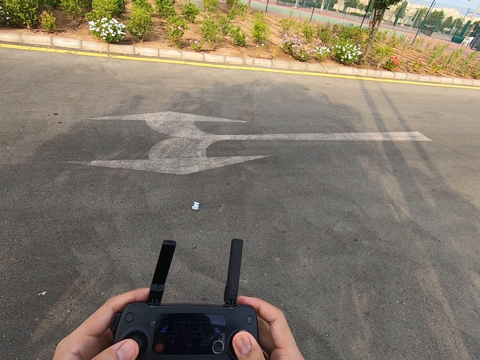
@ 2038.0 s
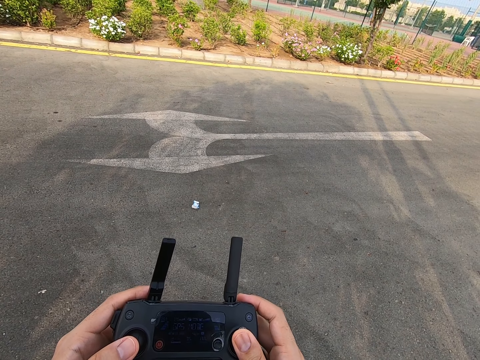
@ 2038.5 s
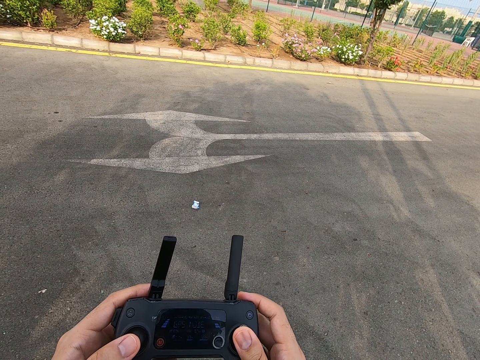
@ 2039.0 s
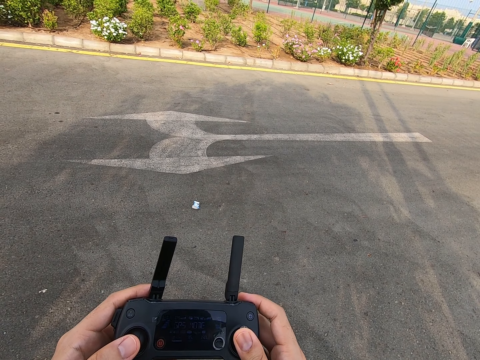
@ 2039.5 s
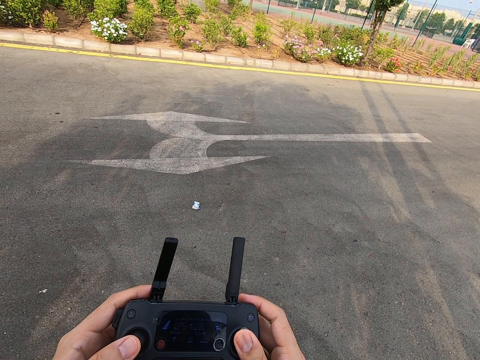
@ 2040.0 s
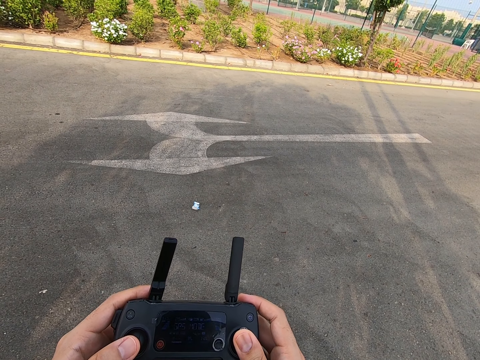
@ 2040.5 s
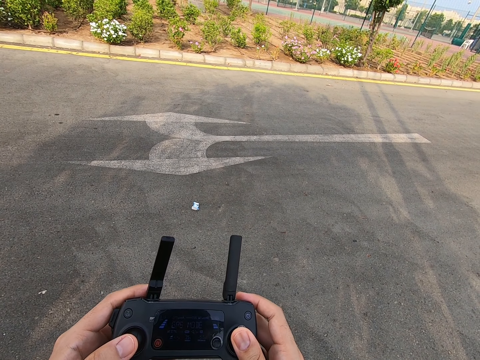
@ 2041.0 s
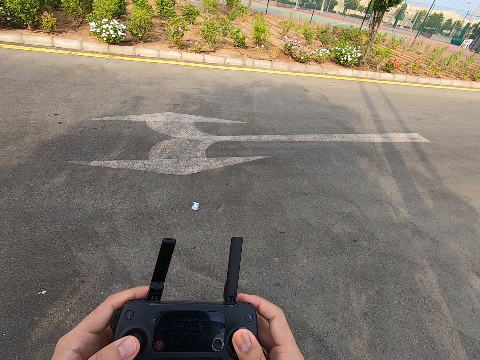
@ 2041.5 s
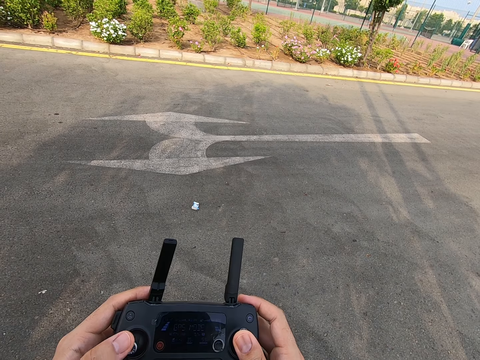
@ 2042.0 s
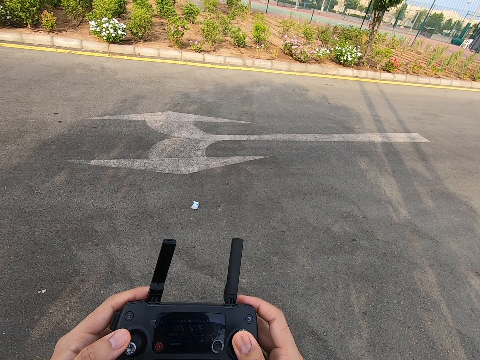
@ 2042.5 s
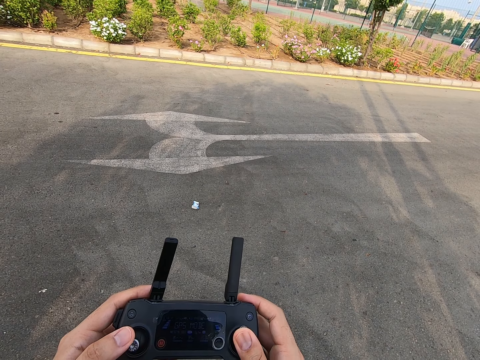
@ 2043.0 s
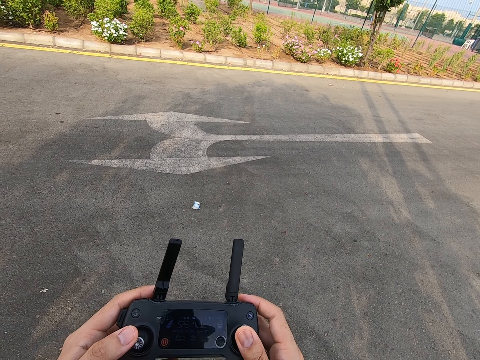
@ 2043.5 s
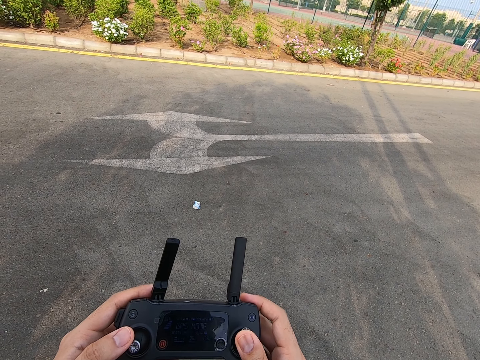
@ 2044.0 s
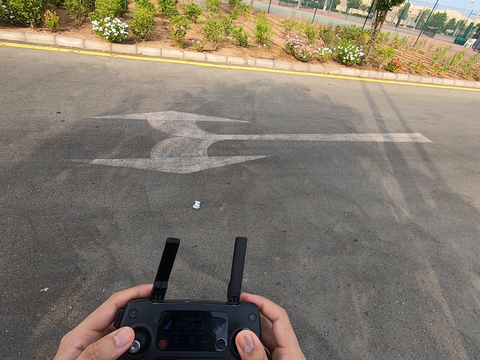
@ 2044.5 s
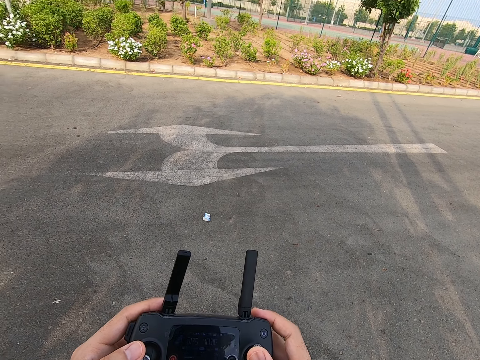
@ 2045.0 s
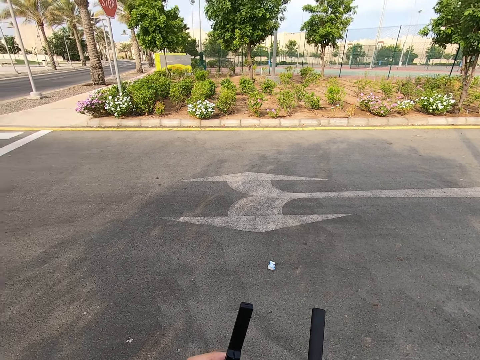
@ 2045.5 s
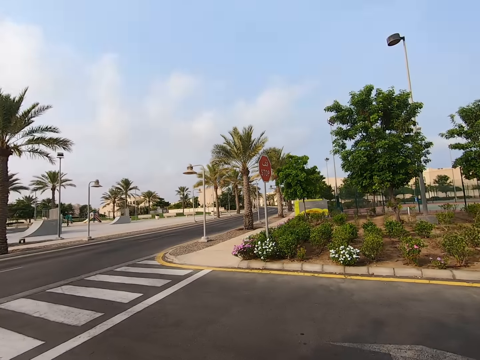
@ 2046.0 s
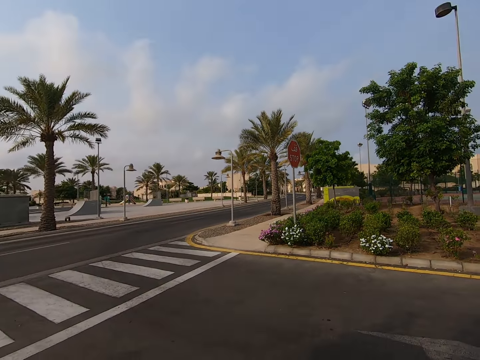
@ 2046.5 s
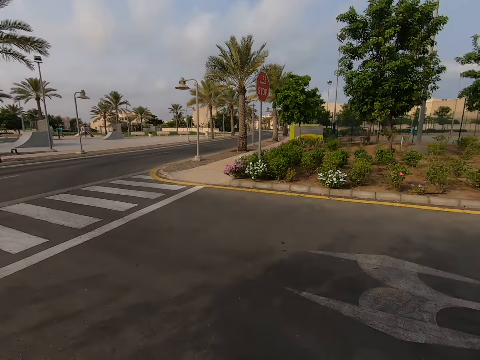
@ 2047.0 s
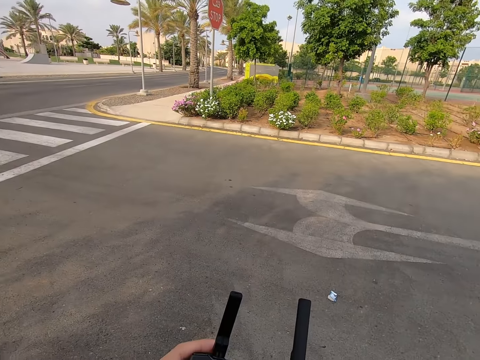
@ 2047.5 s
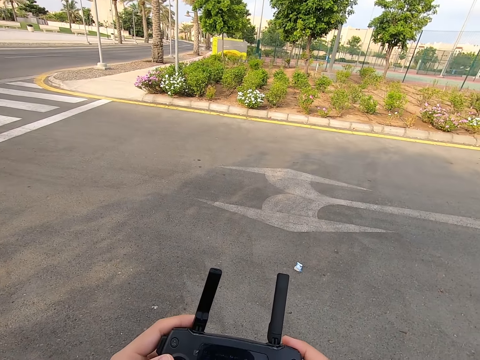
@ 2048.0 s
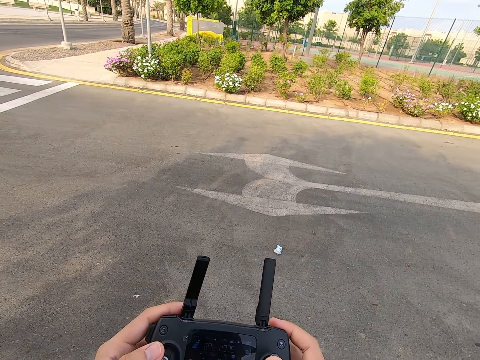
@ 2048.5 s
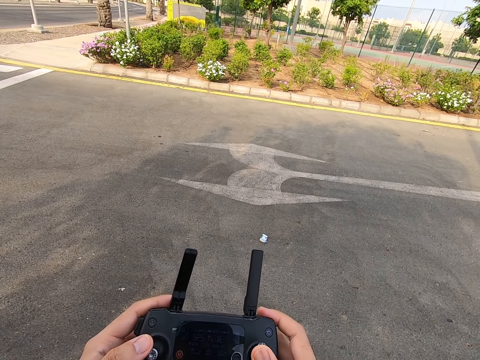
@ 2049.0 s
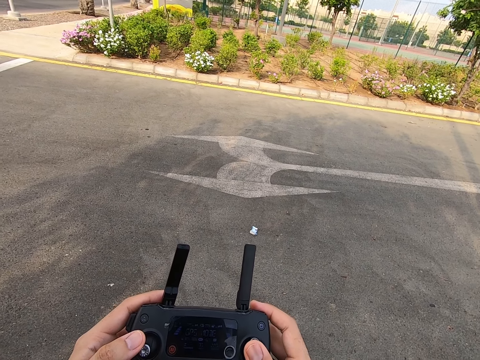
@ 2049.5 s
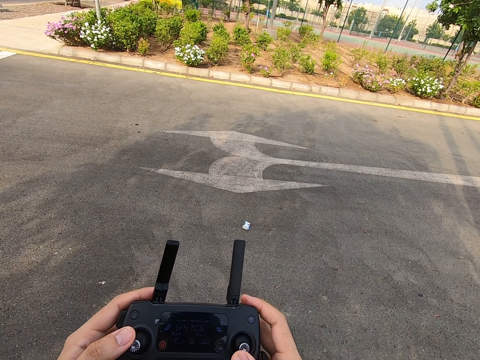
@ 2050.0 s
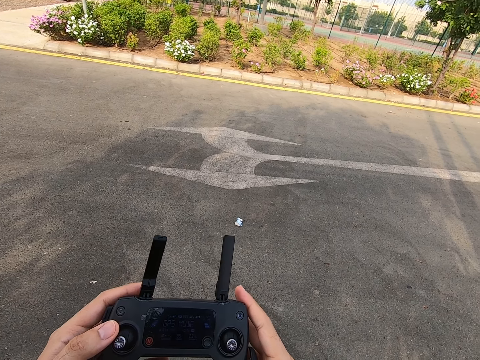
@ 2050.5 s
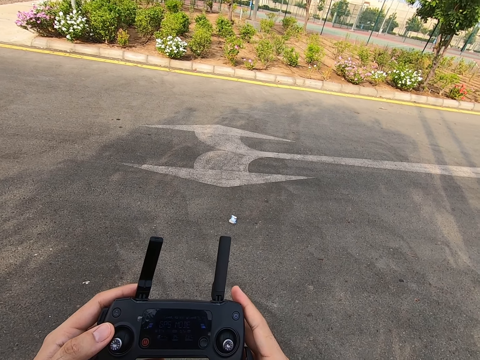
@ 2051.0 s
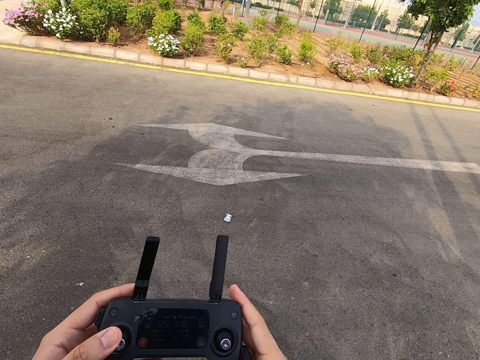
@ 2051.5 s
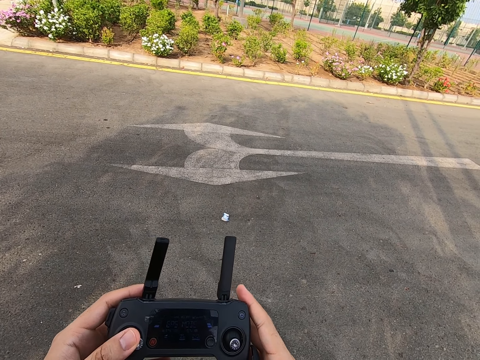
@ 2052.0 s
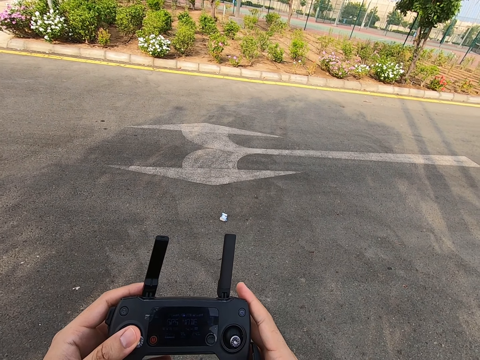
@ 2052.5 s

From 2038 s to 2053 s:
The camera wearer looks around. They press the drone controller.

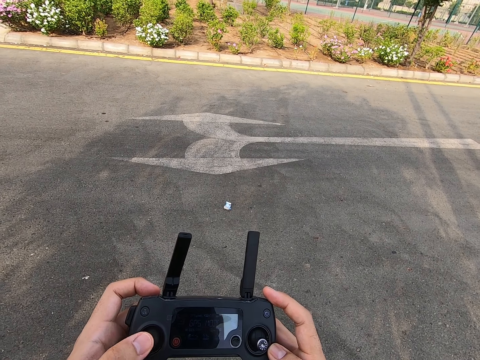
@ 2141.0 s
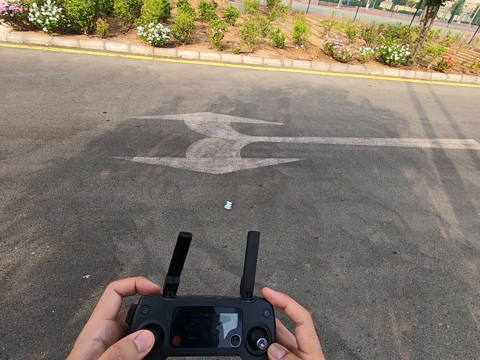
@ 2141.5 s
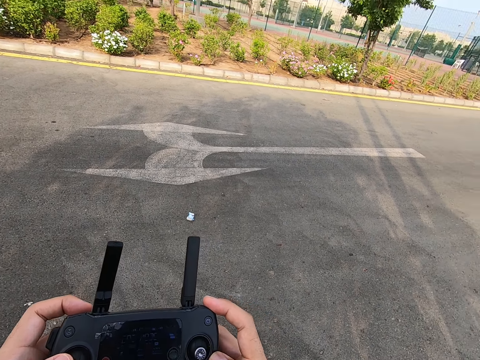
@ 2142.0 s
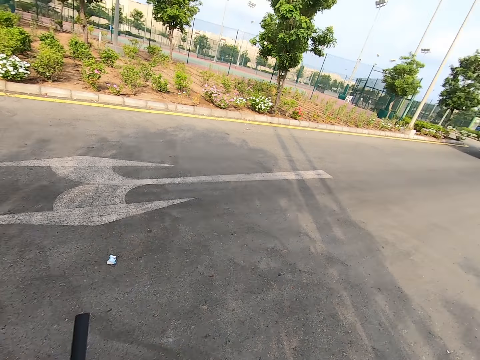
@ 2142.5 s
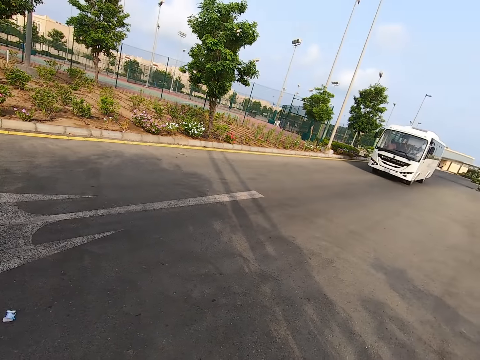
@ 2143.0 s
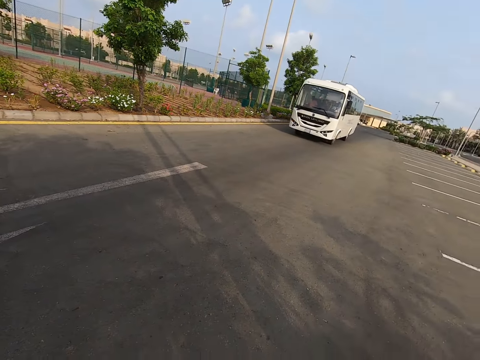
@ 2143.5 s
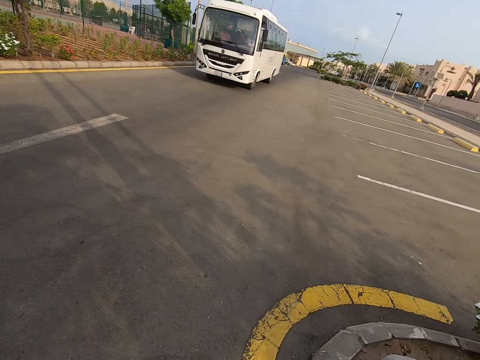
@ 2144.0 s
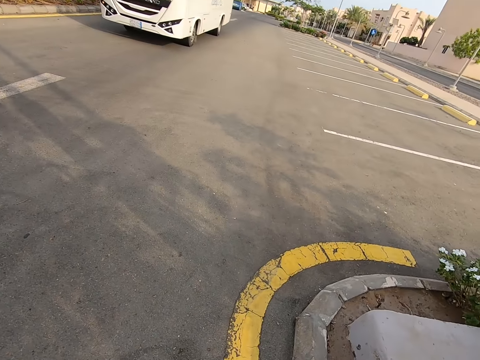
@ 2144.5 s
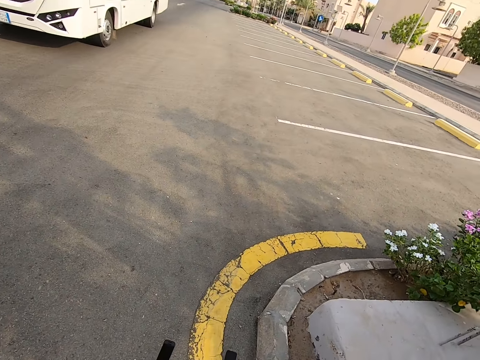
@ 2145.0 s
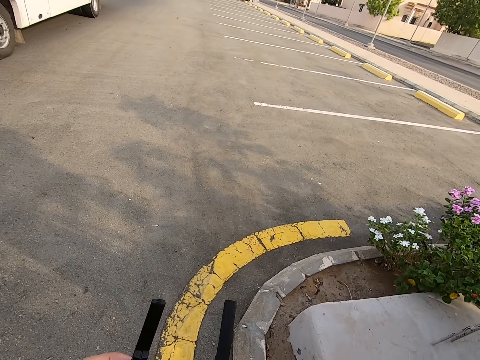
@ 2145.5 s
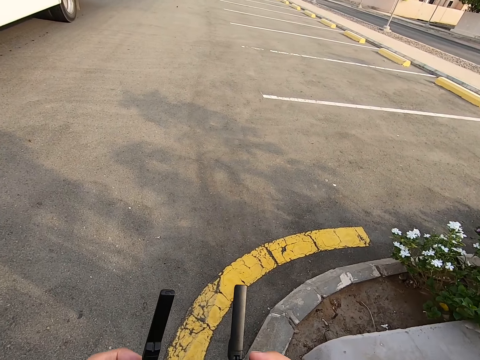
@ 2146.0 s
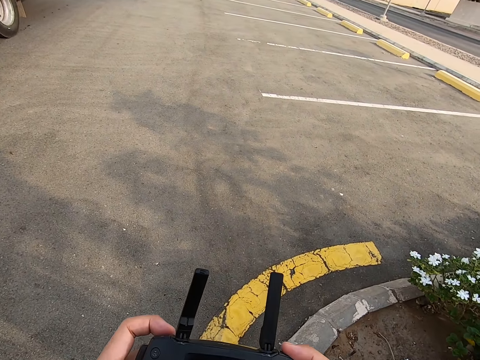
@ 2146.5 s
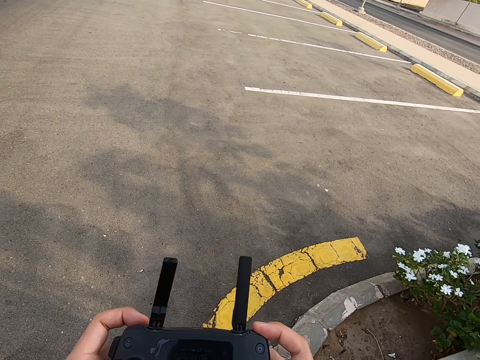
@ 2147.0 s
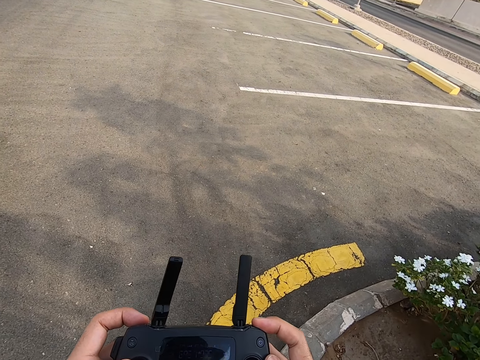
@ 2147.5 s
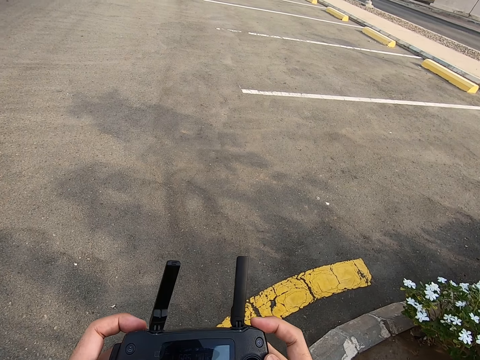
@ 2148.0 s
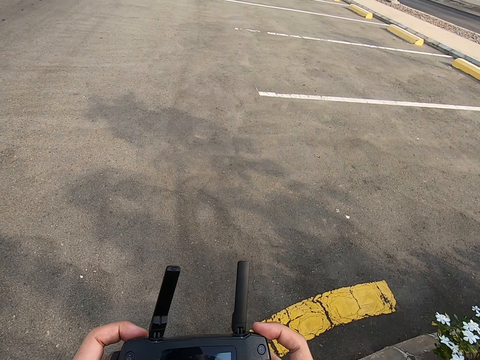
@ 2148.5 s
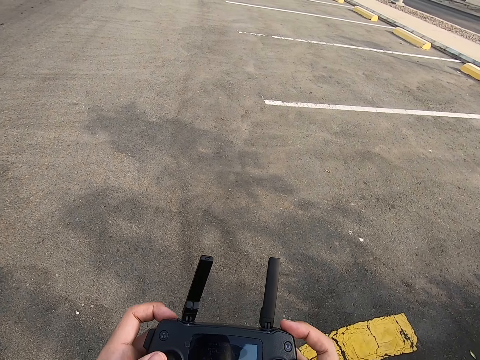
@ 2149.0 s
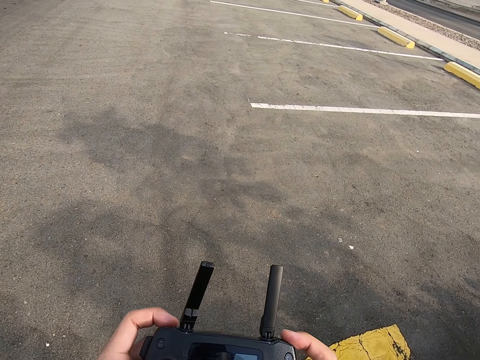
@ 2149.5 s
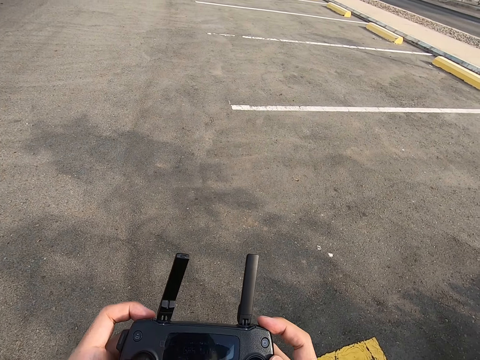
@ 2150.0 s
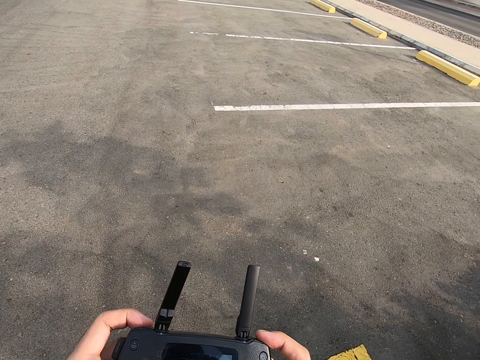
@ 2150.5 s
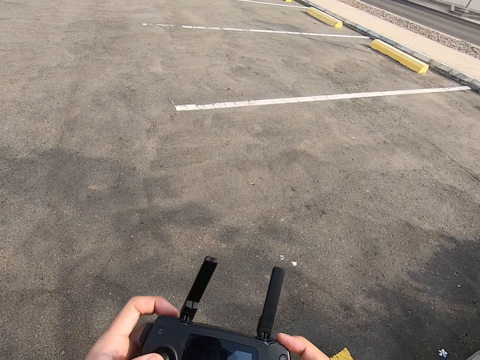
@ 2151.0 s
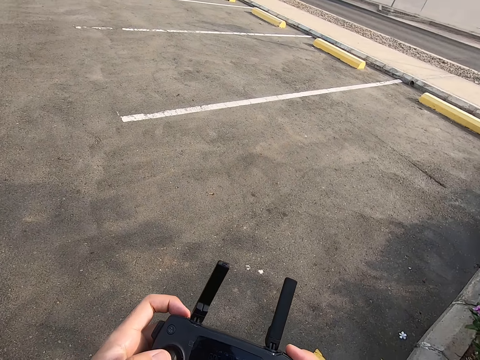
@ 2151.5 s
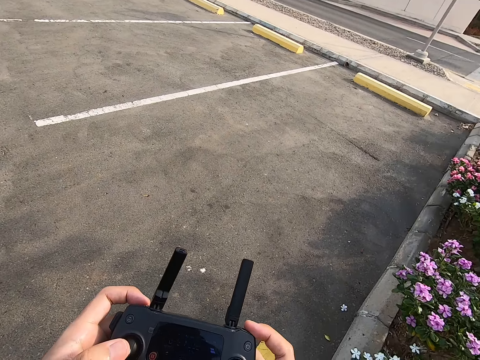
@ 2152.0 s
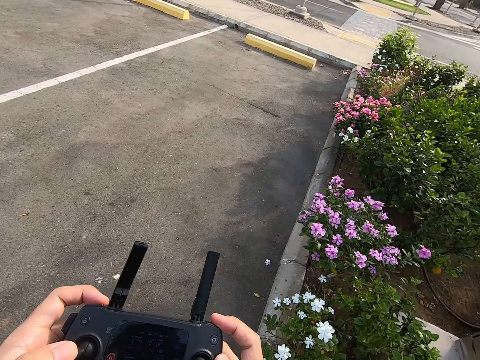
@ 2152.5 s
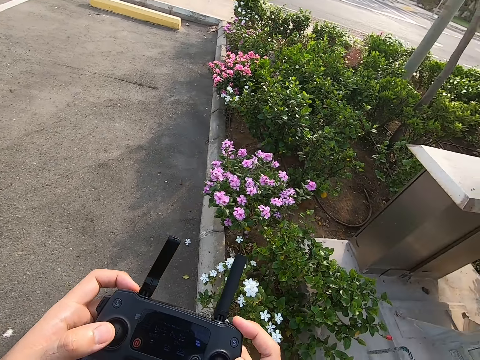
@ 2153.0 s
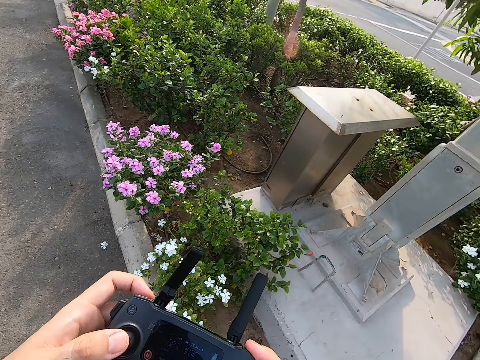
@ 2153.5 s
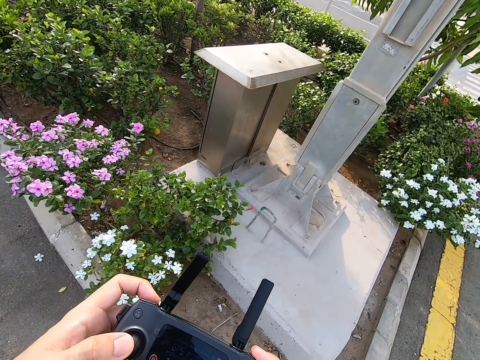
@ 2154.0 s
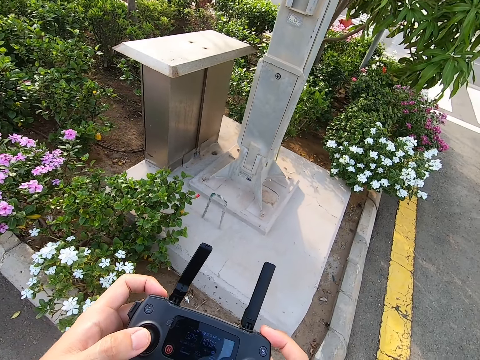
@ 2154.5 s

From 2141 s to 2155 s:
The camera wearer looks around. They walk on the road. They press the drone controller. They walk on the road holding the drone controller.
